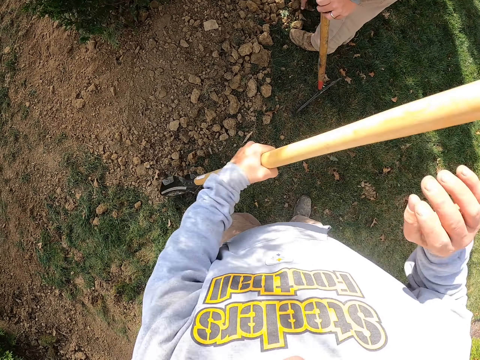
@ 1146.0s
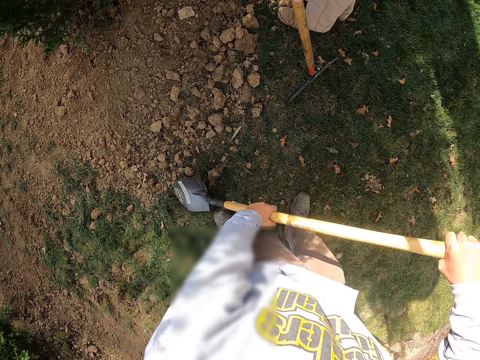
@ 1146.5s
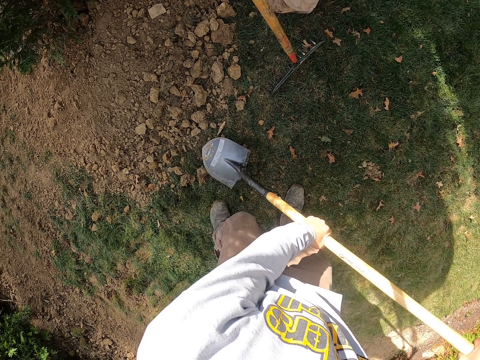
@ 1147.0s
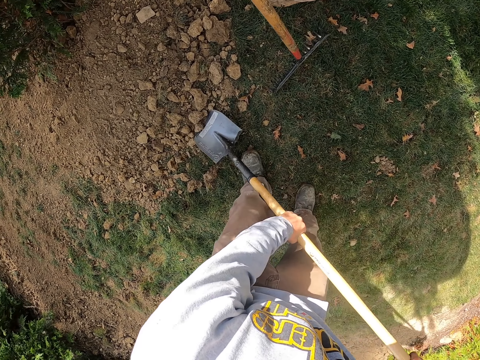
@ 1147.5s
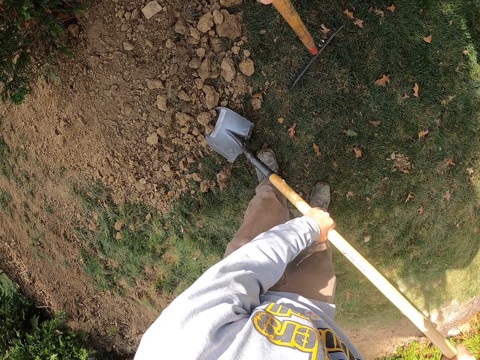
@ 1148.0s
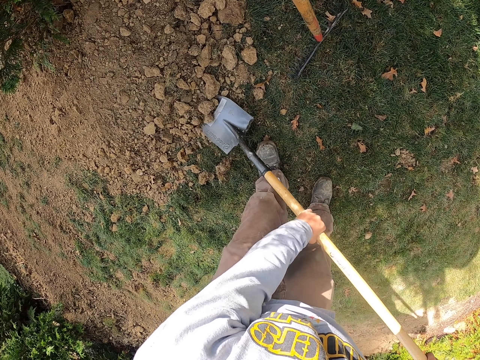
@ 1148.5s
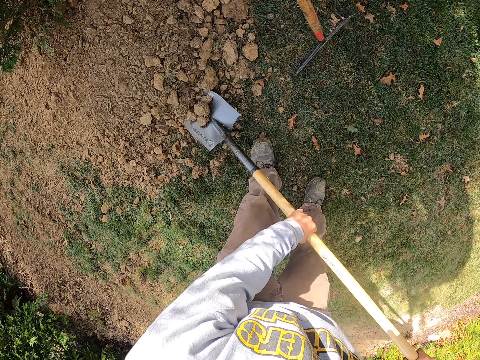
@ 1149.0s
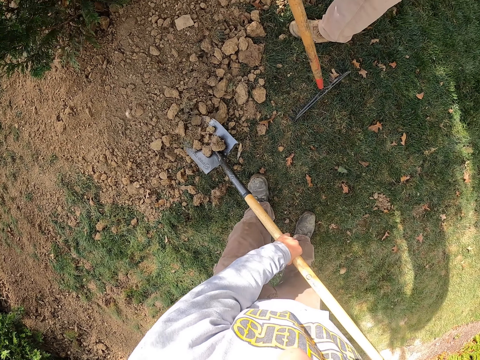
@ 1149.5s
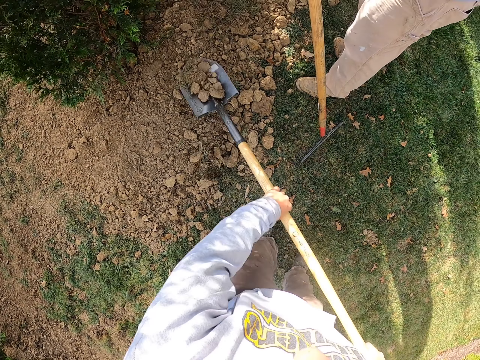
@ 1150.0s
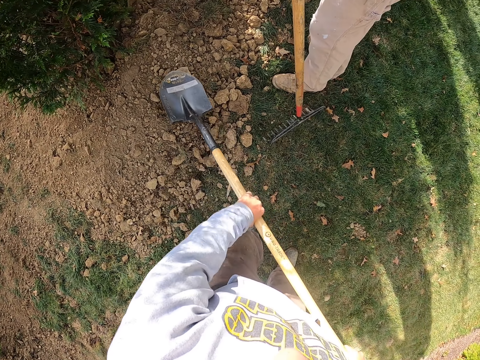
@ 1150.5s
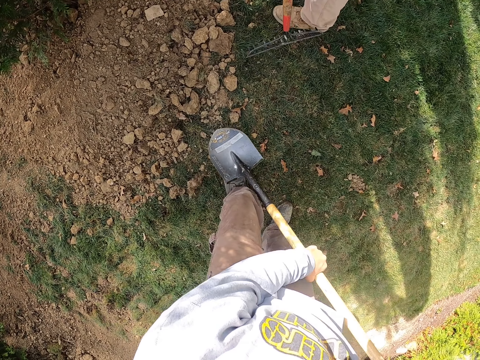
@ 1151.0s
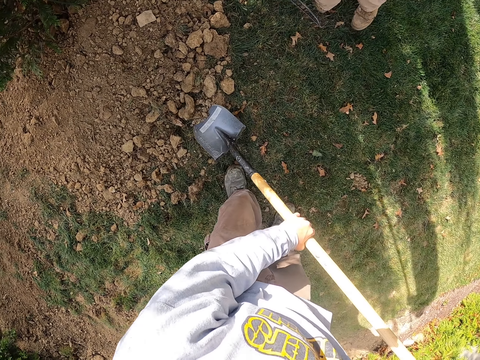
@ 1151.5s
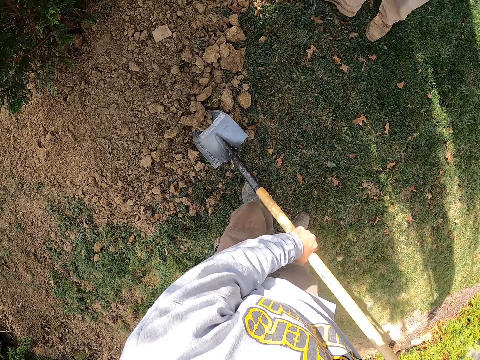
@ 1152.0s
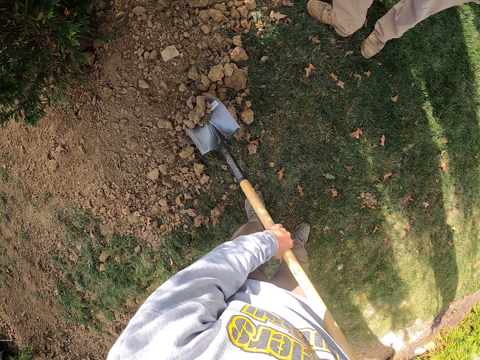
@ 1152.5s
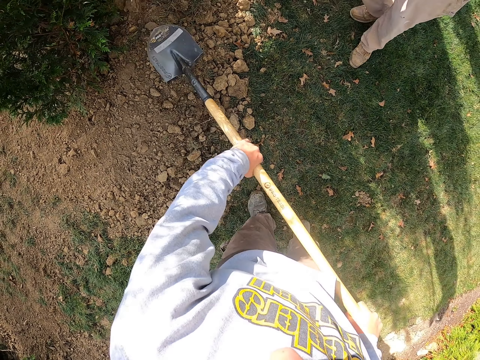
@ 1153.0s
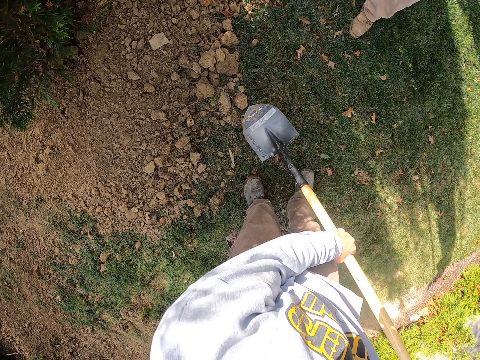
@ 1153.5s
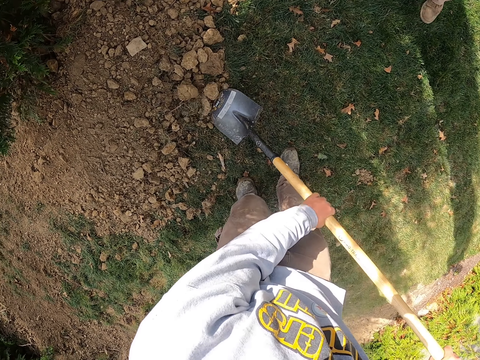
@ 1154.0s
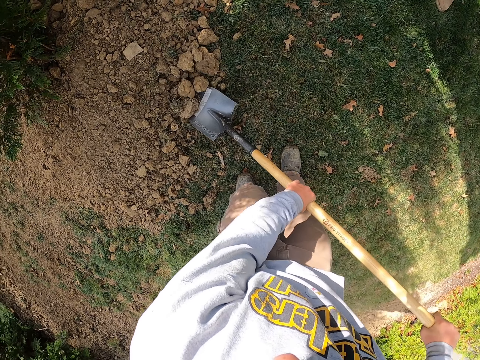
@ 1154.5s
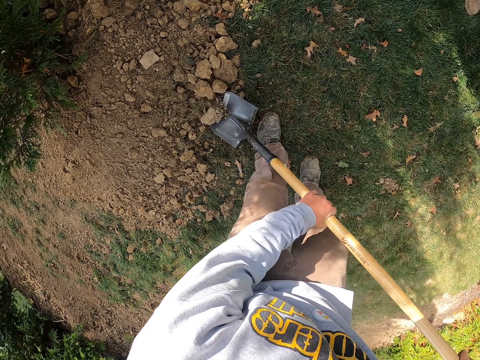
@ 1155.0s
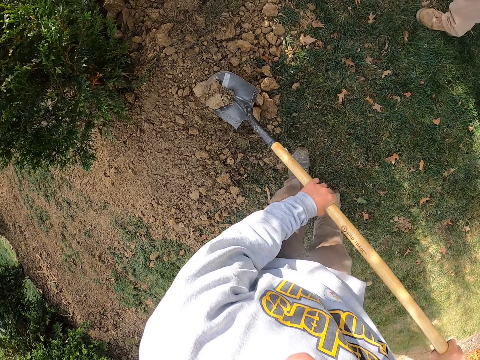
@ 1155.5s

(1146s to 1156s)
The camera wearer scoops the stones with a shovel.

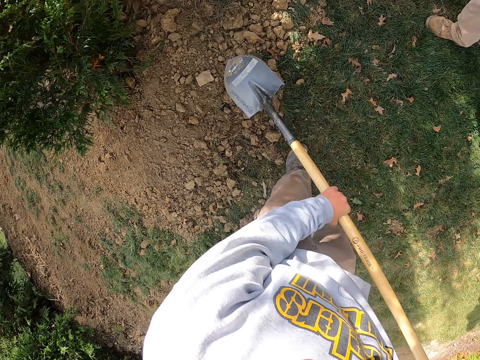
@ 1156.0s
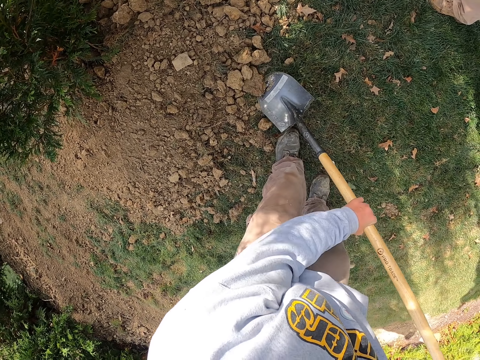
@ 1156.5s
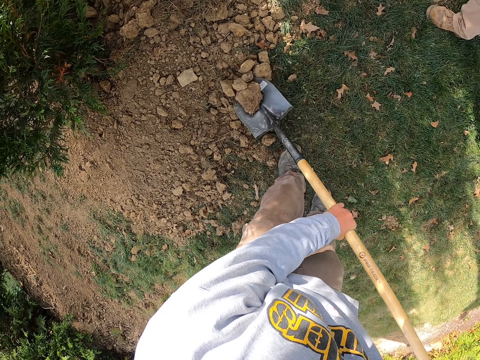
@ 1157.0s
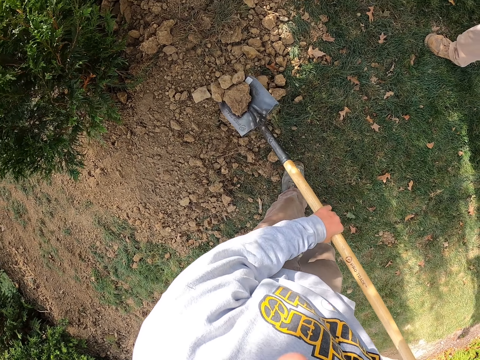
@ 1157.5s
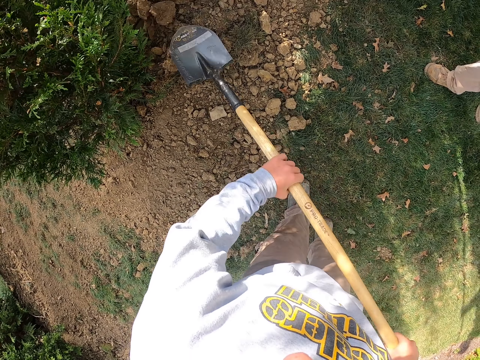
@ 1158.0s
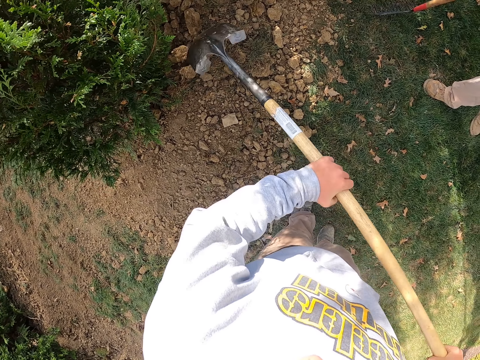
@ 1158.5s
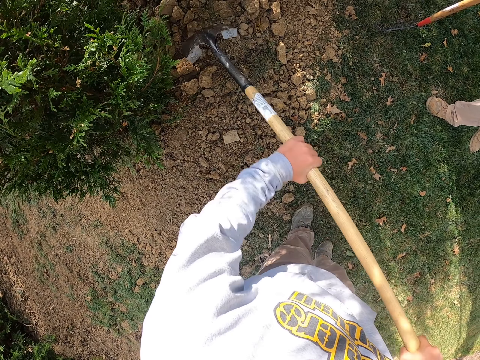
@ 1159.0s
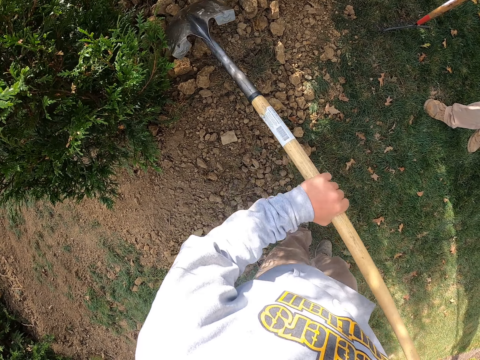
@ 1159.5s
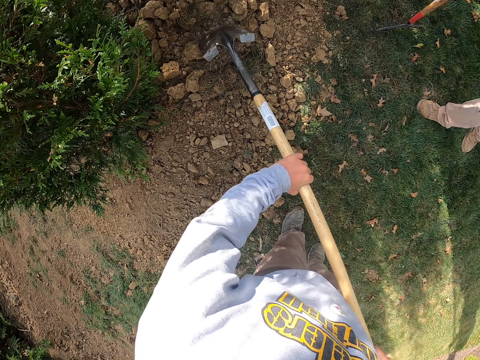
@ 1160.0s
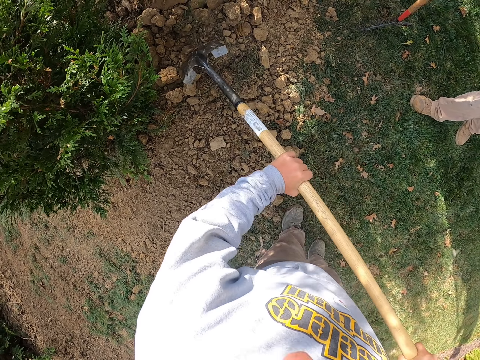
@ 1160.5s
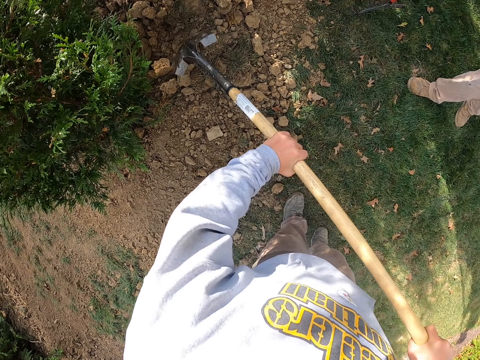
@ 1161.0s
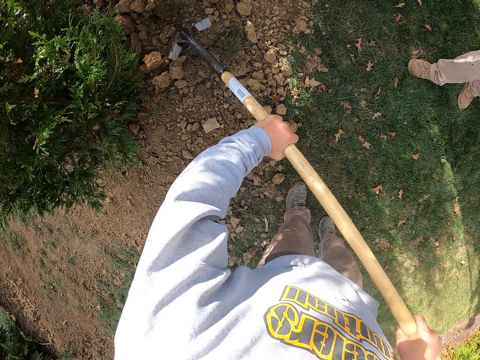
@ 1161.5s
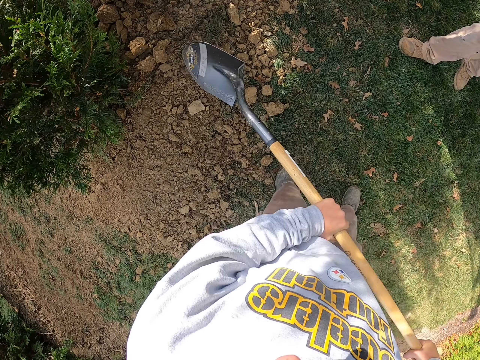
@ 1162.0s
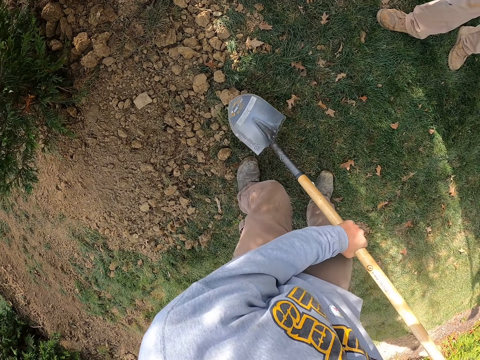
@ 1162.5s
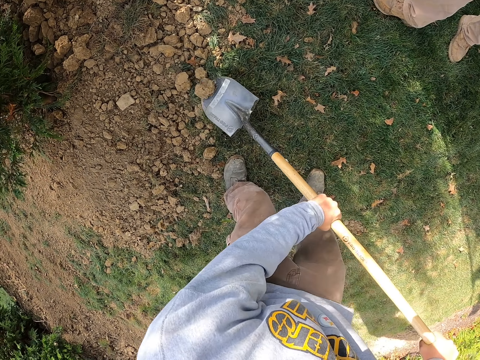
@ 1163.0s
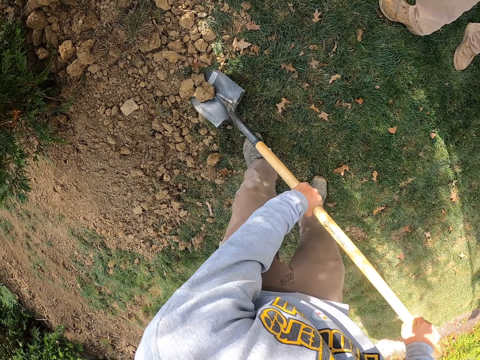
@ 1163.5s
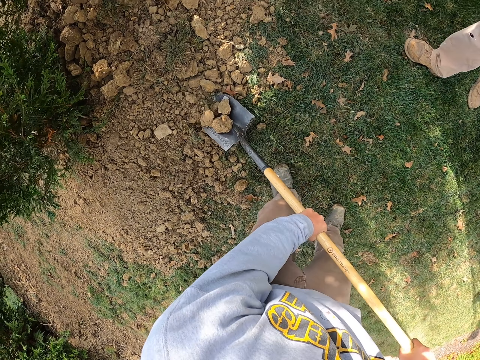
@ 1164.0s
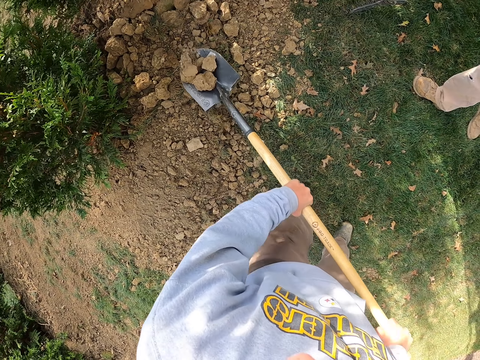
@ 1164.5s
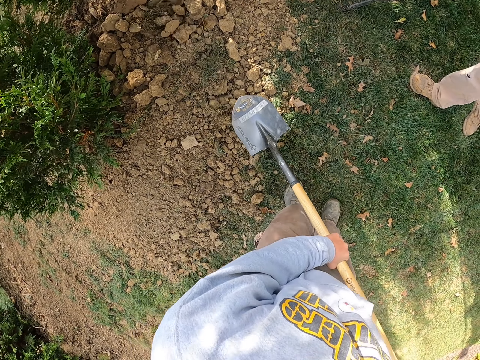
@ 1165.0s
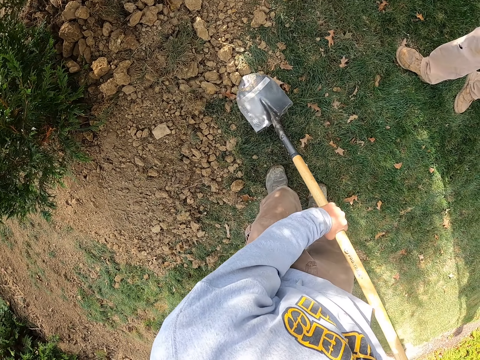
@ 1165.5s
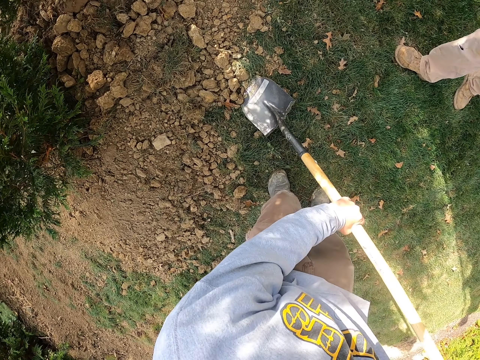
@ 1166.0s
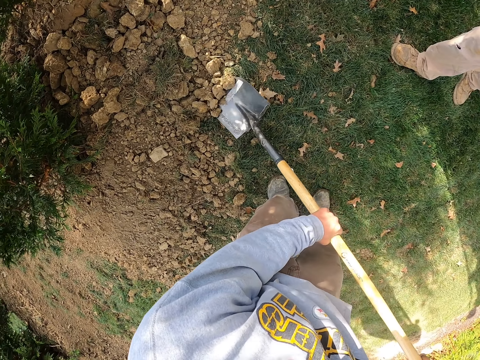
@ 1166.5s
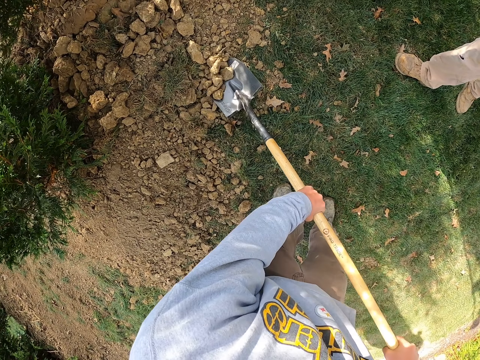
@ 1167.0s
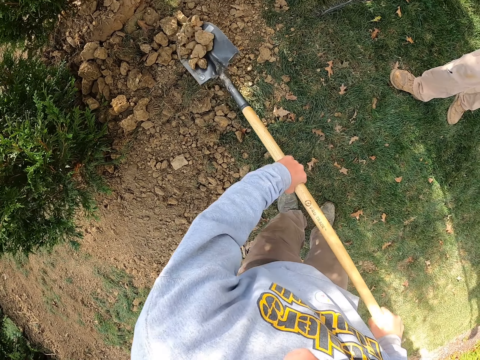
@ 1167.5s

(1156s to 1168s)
The camera wearer breaks the granules of soil with a shovel. They scoop the stones with the shovel.

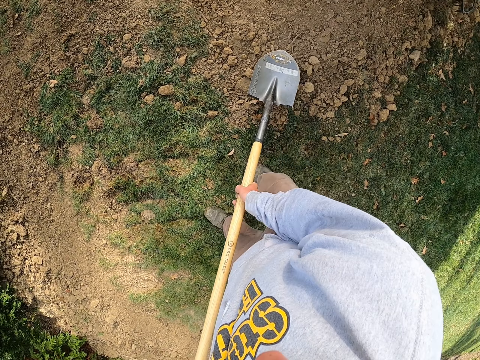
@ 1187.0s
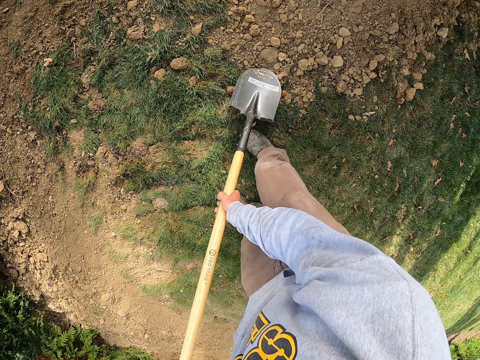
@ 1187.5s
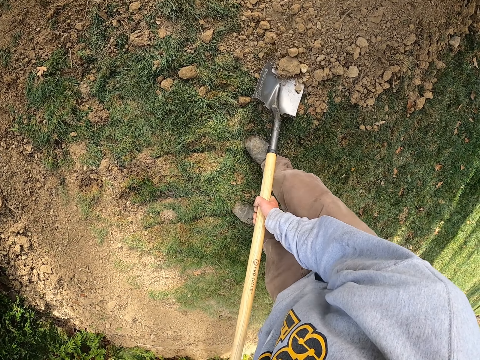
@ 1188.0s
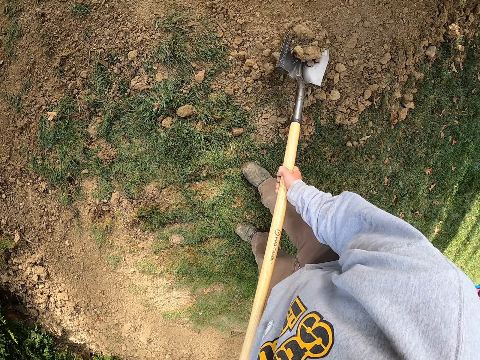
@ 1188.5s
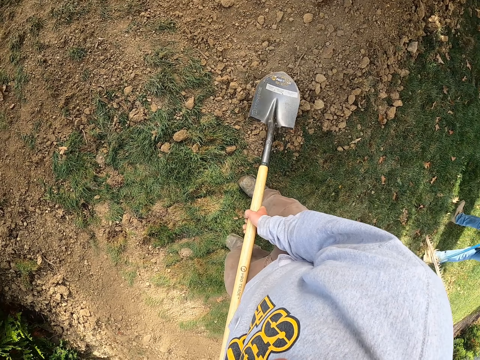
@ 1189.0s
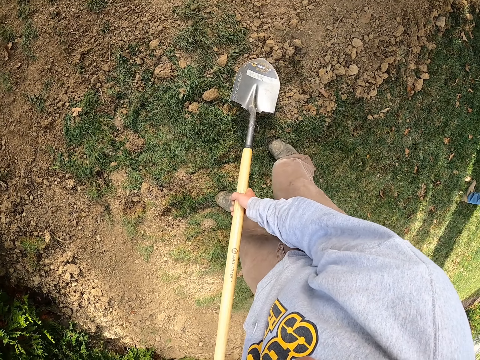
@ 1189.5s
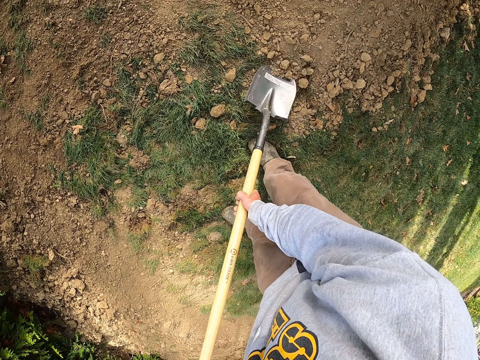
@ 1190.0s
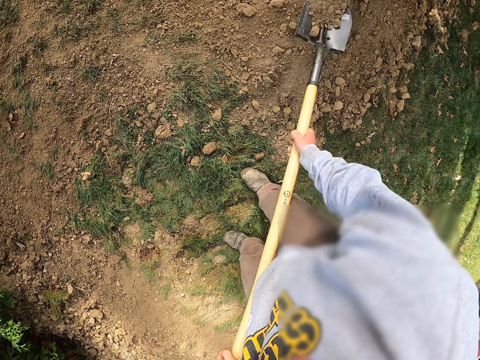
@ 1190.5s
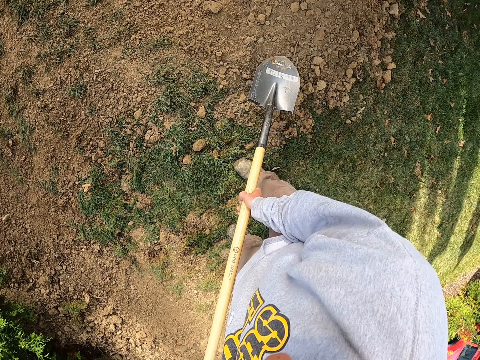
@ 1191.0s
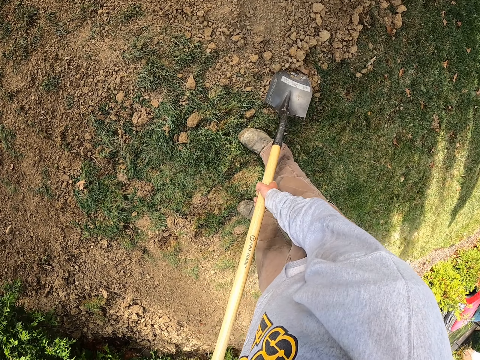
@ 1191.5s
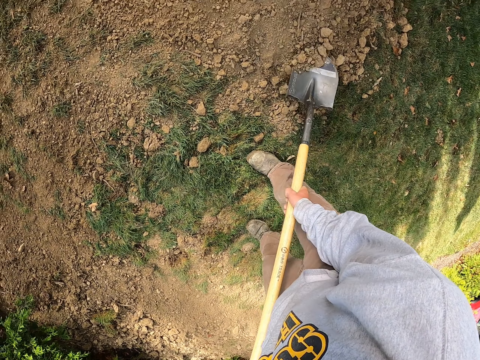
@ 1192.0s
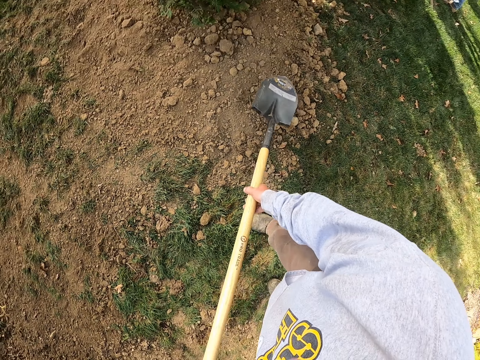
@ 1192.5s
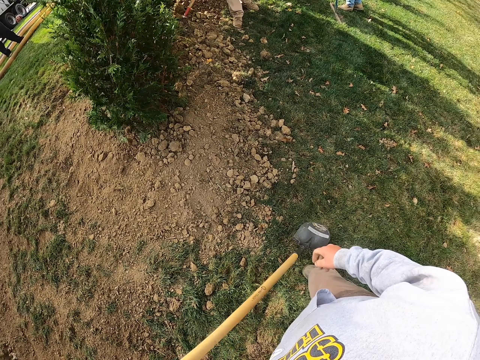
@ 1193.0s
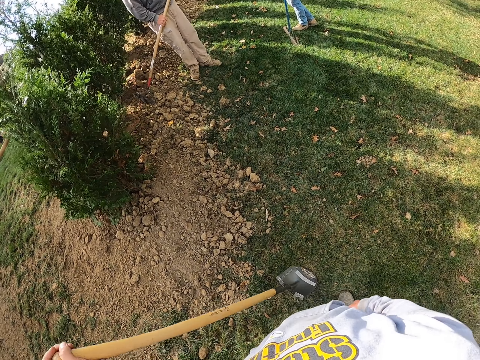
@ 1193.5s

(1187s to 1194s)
A man walks in the garden. The camera wearer scoops the stones with a shovel.
